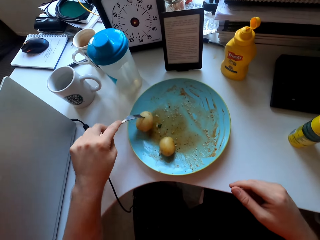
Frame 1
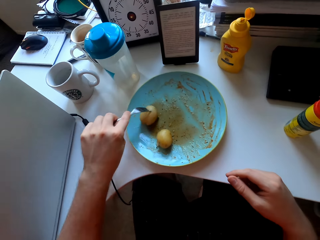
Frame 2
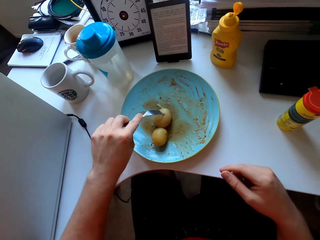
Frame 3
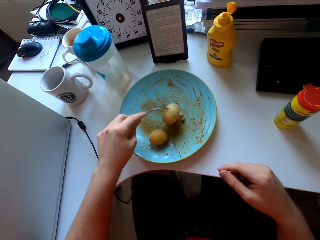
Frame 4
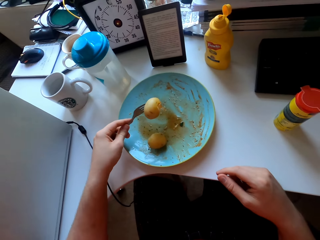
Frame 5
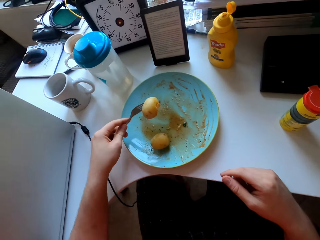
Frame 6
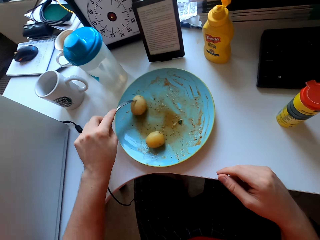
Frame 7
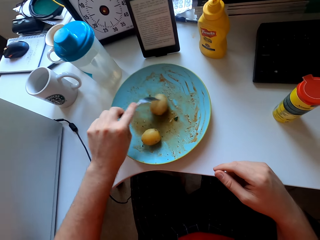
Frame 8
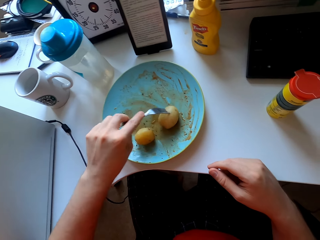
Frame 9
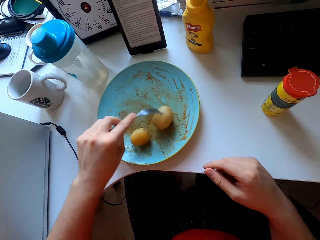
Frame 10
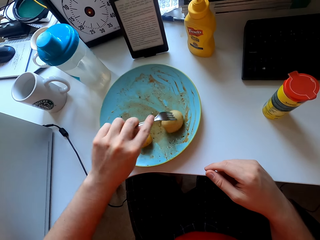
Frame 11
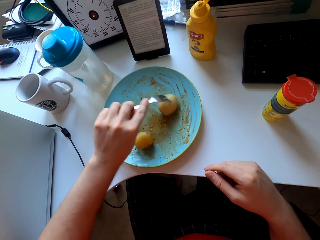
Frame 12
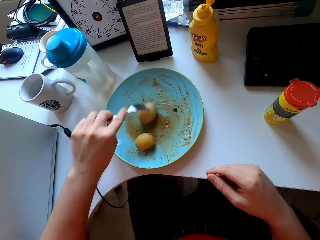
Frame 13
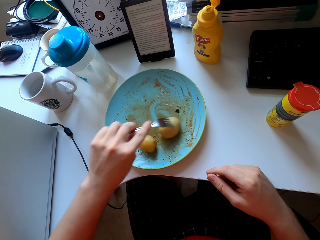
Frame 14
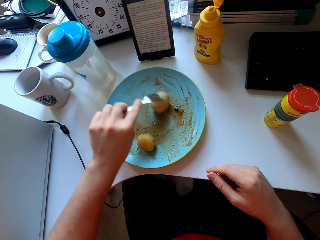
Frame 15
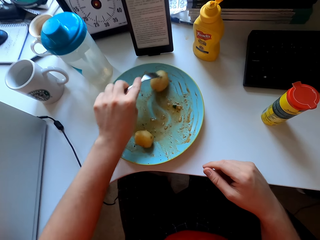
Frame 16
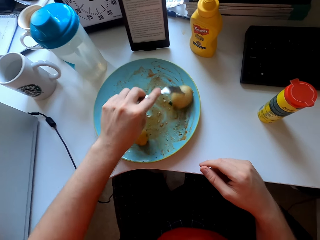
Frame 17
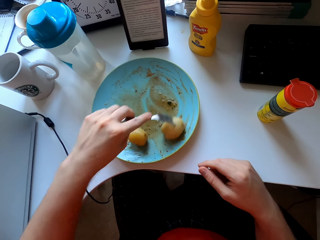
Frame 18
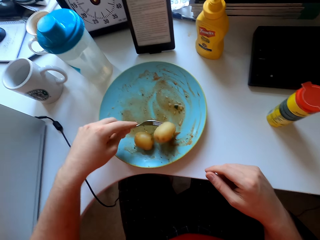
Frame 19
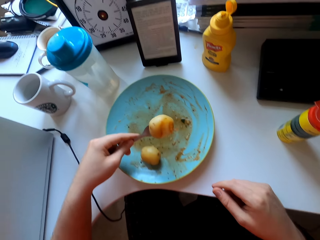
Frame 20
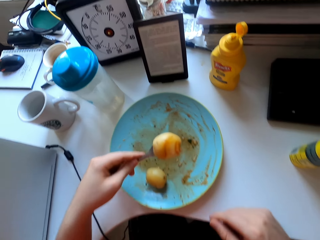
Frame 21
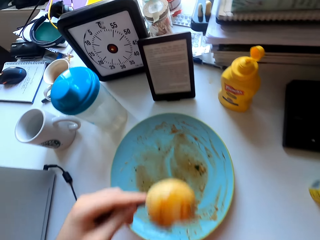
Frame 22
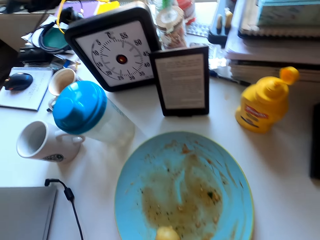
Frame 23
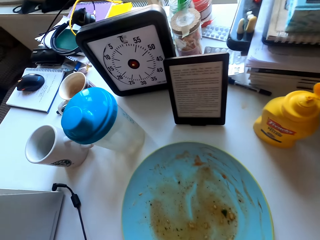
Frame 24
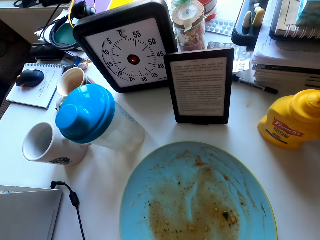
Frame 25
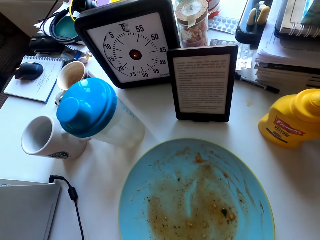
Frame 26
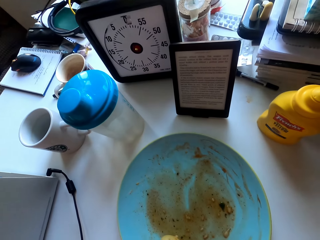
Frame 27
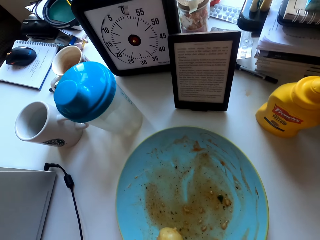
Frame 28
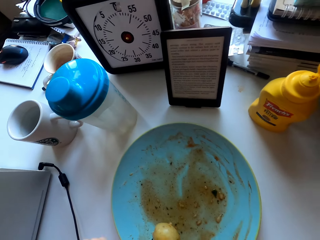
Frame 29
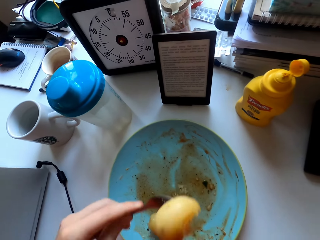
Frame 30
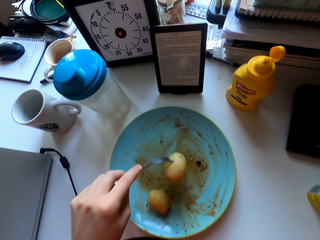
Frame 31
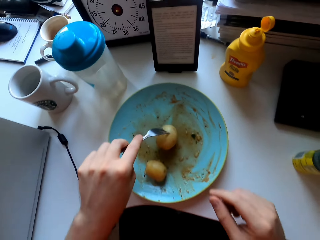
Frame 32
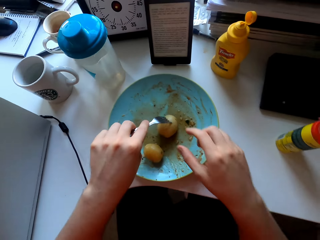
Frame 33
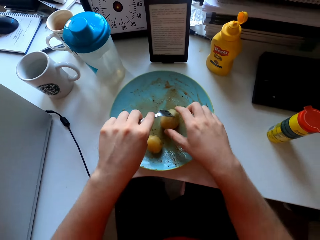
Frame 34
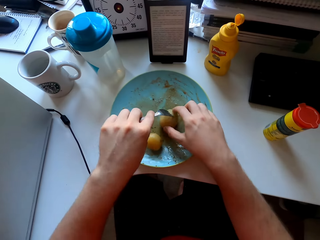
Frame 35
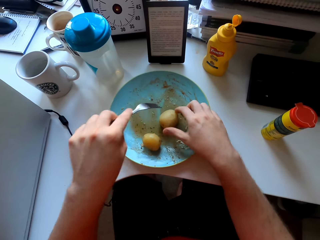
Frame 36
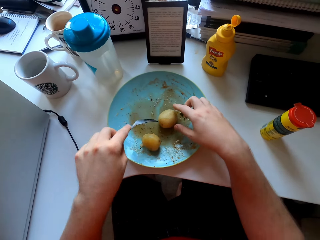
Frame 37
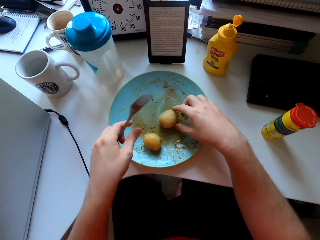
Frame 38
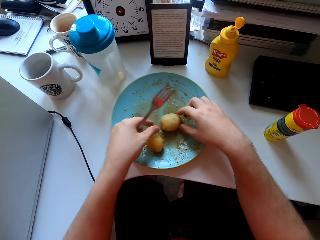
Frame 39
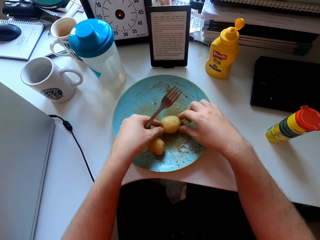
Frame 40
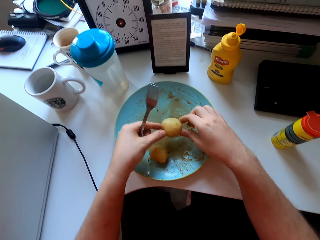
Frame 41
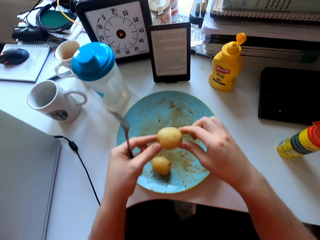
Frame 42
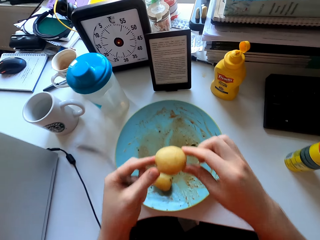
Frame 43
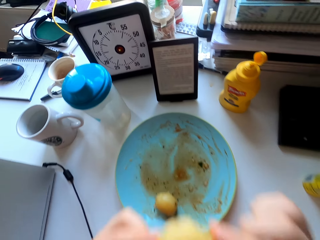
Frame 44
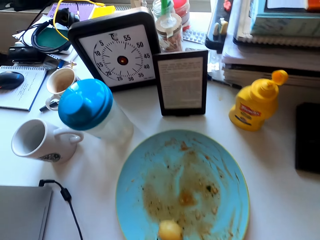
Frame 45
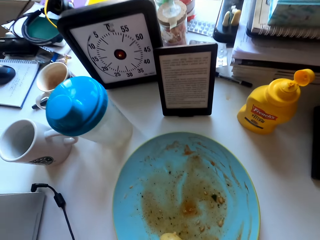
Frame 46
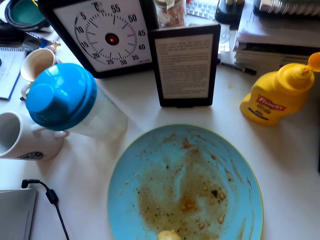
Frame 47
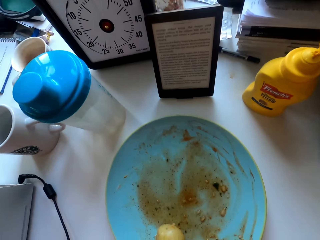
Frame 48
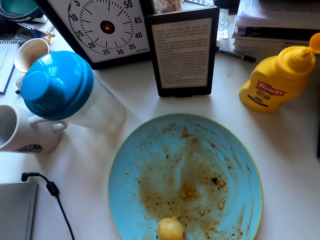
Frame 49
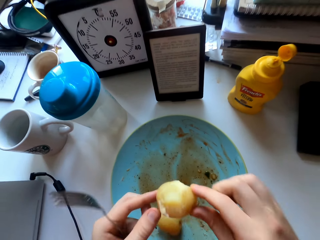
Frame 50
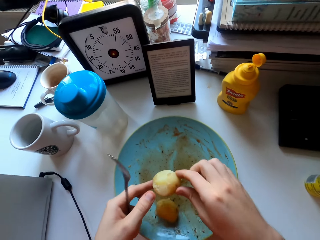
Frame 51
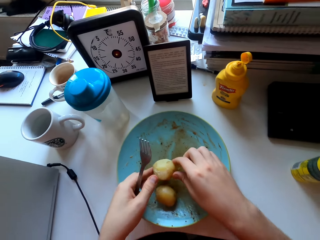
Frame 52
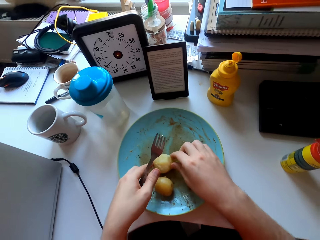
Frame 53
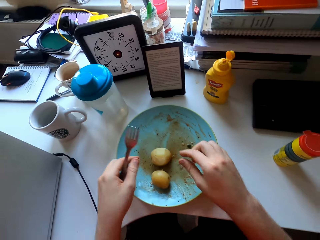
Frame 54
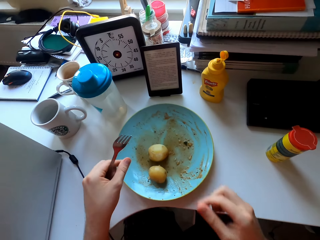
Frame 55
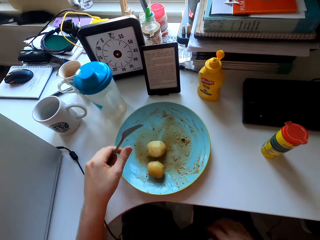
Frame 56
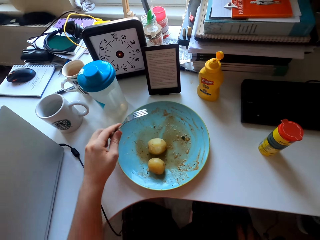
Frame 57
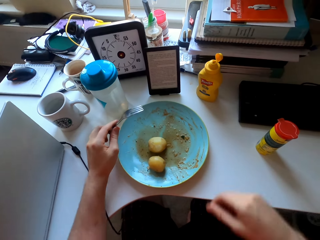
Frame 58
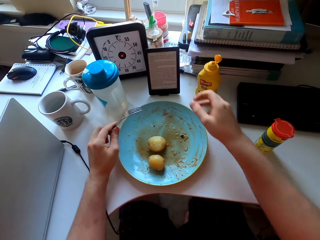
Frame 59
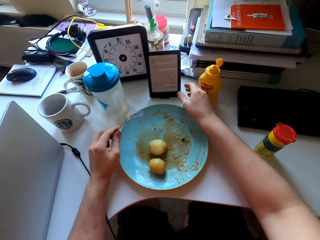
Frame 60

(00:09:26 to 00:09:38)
The camera wearer rubs the potato in soup. They scoop the soup on the plate with the Irish potato. They eat the Irish potato. They place the Irish potato on the plate. They eat the Irish potato. They place the Irish potato on the plate.

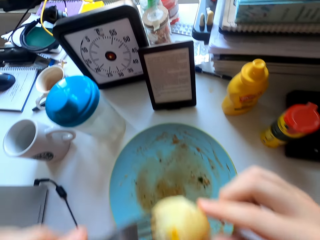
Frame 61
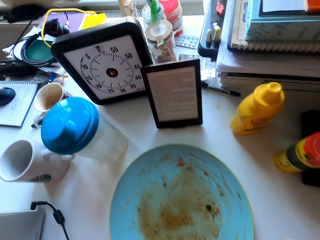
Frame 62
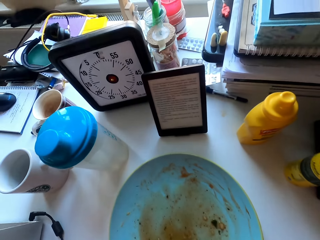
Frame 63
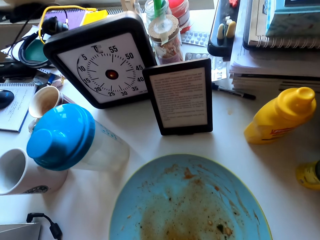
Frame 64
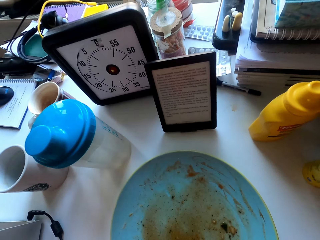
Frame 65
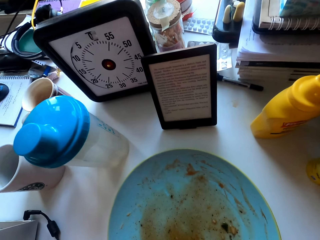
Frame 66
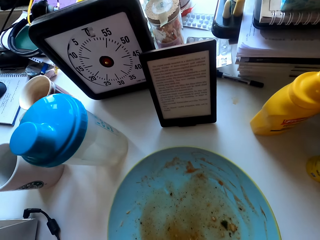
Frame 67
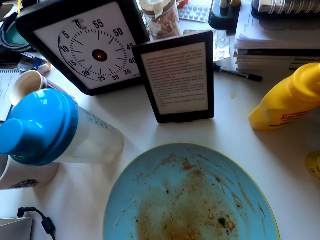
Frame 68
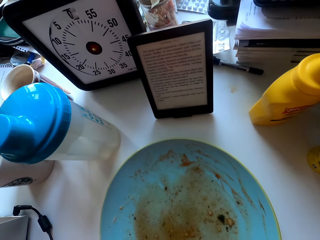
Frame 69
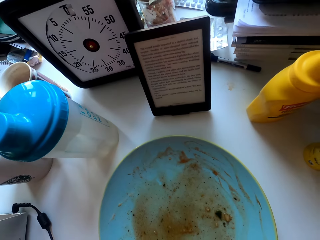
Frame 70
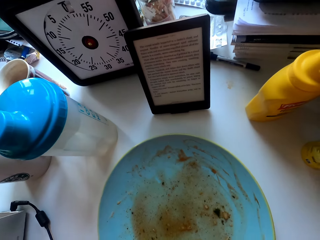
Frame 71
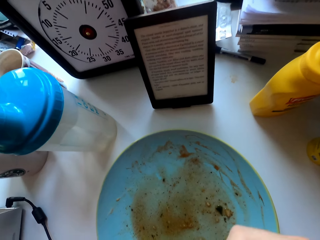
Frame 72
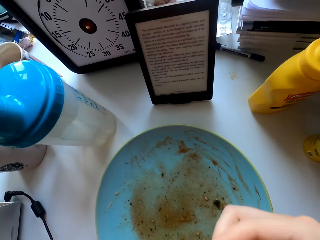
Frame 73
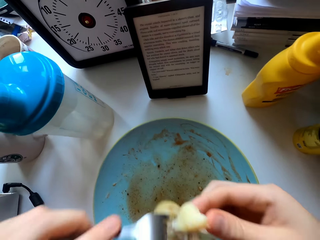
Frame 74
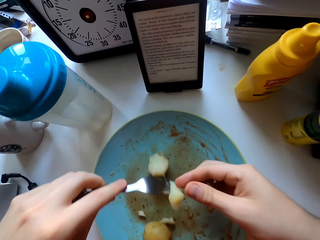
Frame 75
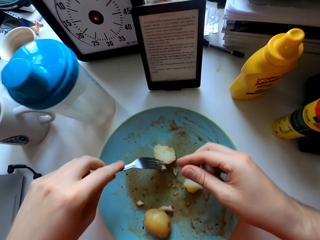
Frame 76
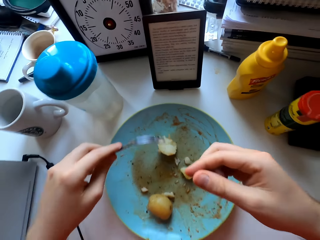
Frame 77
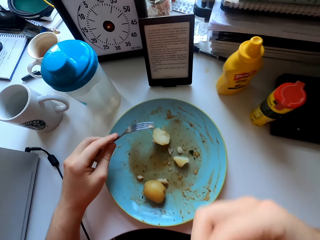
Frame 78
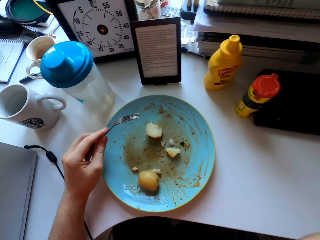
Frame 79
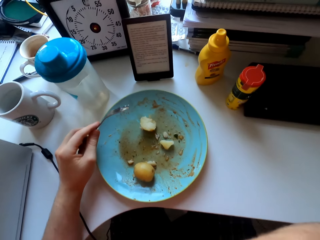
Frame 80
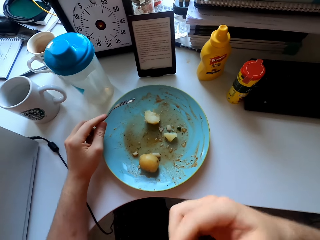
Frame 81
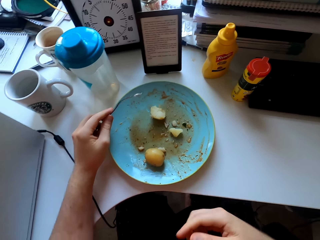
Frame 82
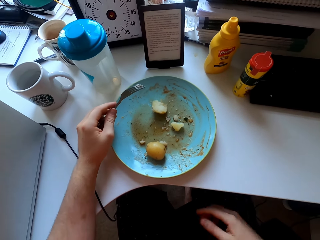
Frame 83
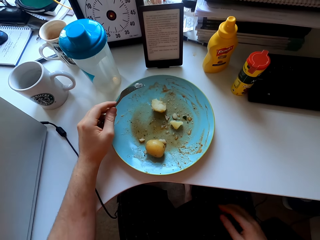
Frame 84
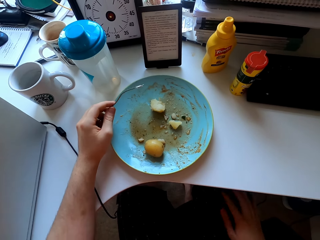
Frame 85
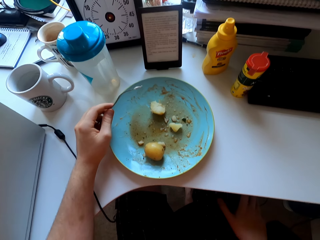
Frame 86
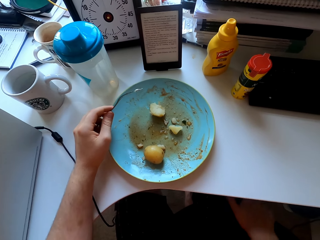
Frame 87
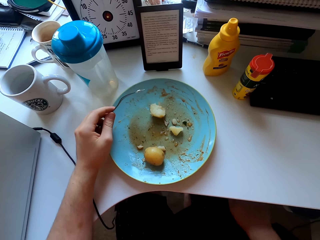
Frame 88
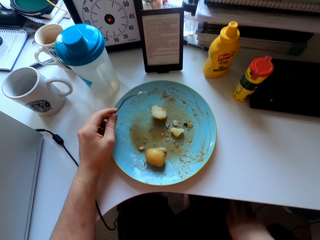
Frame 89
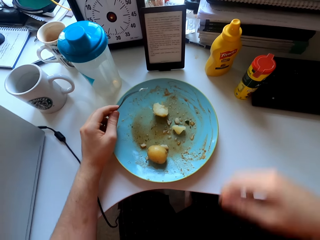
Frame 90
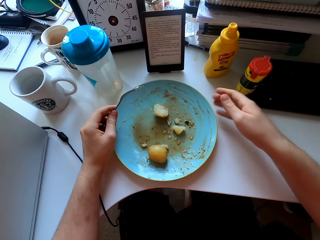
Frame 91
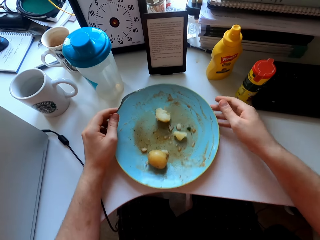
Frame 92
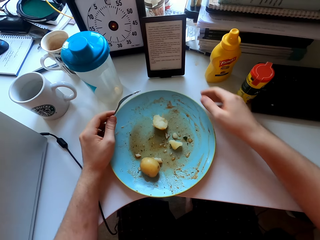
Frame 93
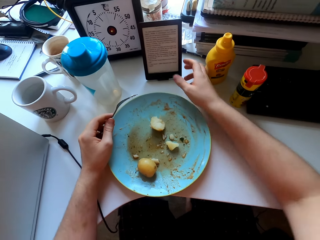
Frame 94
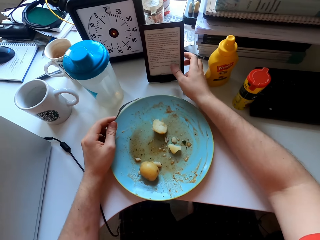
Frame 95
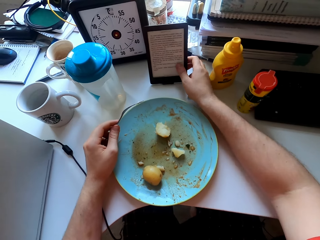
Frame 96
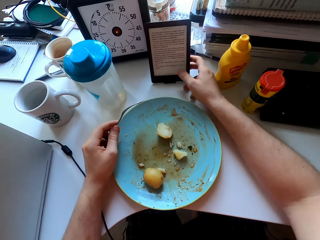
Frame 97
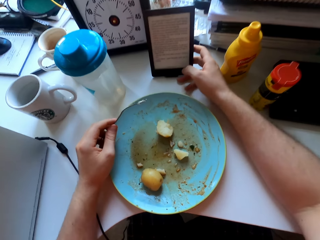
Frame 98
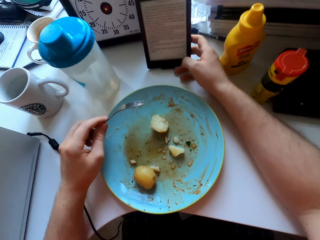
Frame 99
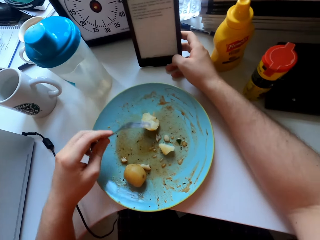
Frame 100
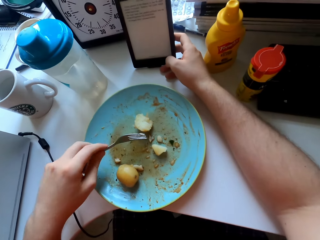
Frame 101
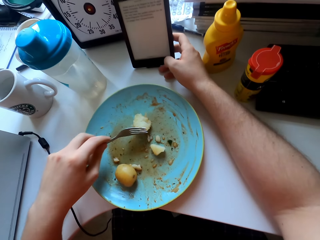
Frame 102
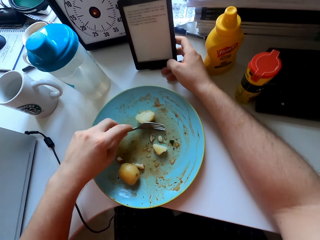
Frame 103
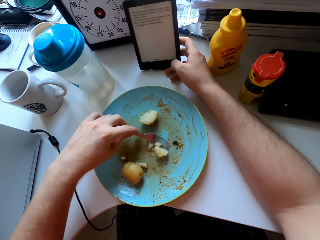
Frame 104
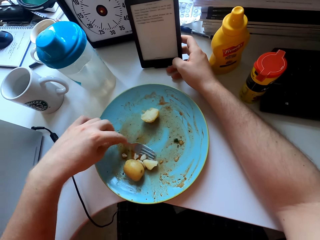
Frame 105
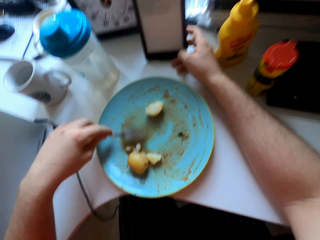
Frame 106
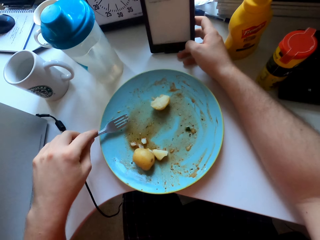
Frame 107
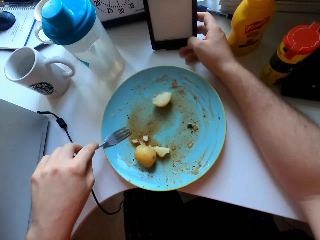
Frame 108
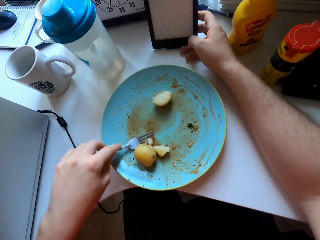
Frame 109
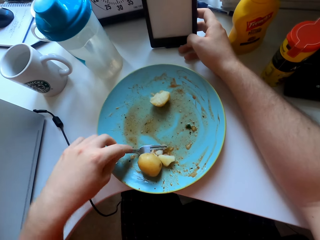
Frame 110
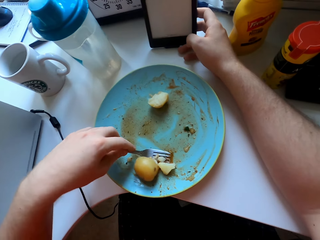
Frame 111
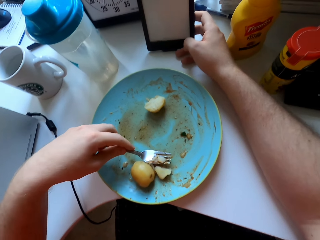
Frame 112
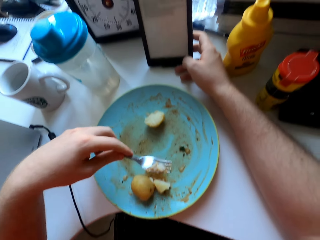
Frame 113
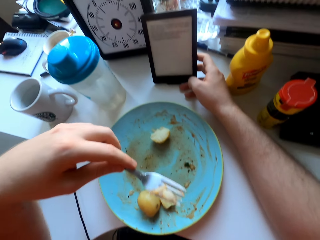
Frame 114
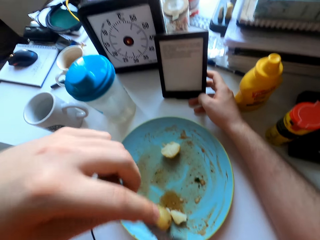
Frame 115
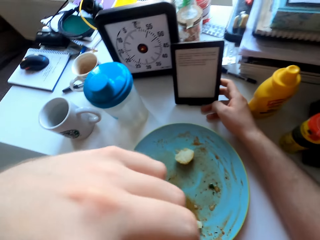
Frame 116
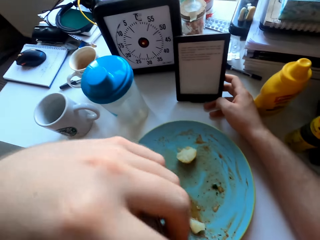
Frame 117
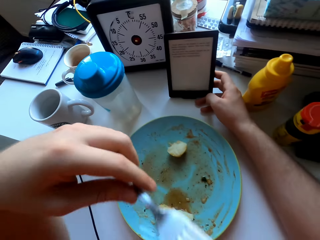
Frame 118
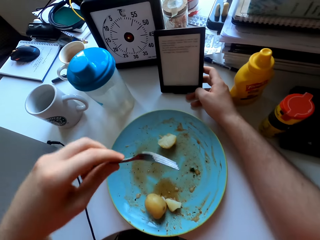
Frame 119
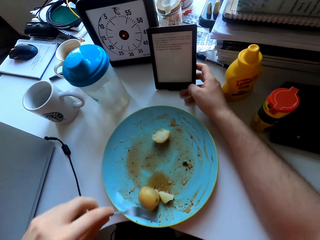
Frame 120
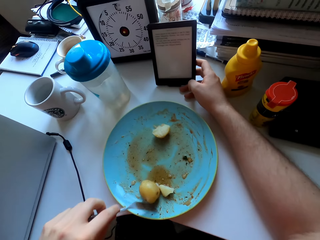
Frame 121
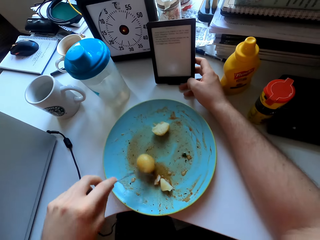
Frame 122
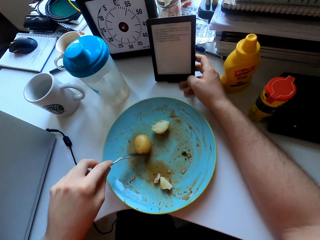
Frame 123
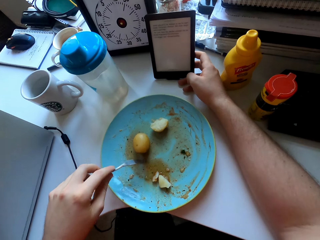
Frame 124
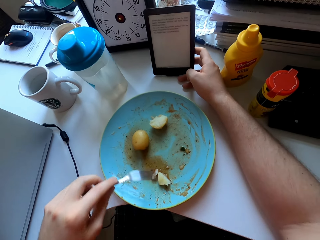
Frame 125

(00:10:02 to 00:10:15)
The camera wearer eats the Irish potato. They drop pieces of potato on the plate. They pull the plate on the table. They touch a phone on the table. They scoop potatoes with a fork. They eat the potato. They move a potato on the plate.
